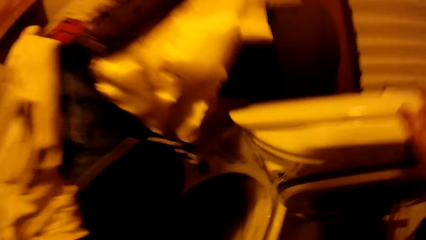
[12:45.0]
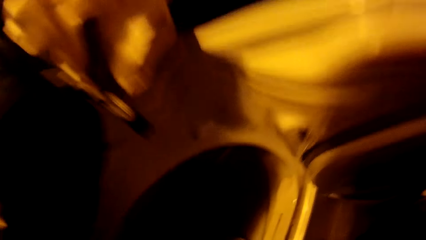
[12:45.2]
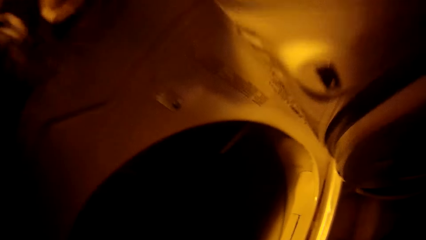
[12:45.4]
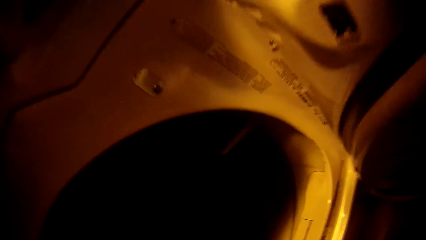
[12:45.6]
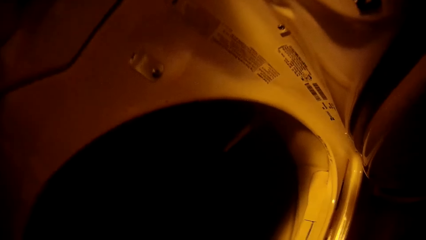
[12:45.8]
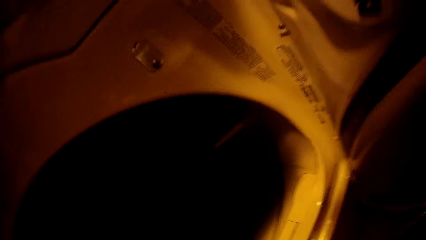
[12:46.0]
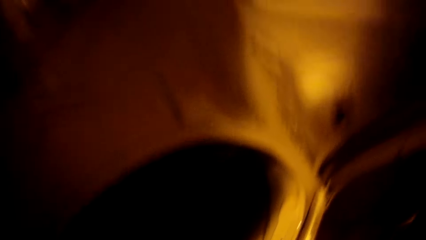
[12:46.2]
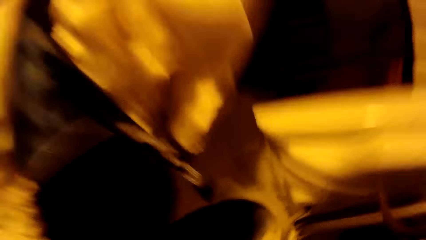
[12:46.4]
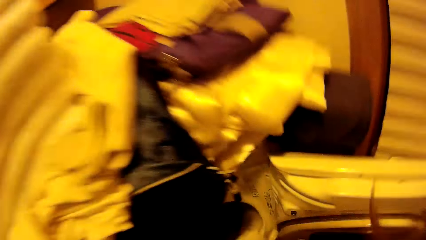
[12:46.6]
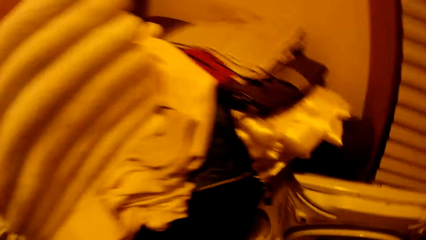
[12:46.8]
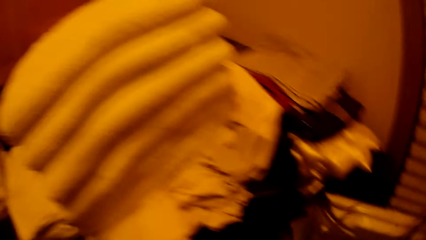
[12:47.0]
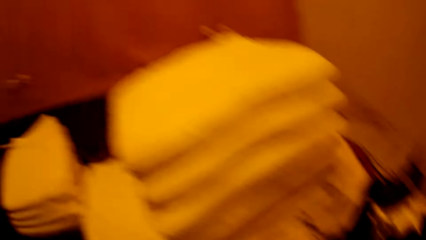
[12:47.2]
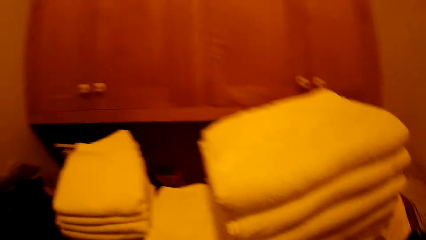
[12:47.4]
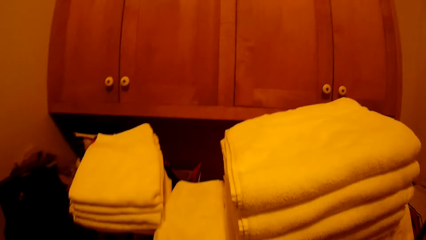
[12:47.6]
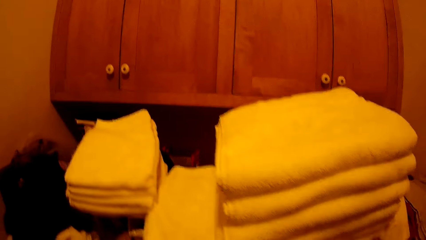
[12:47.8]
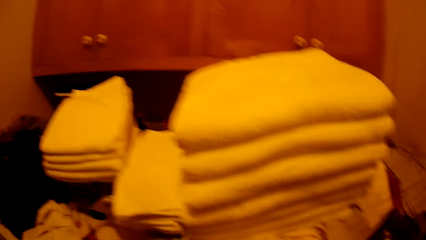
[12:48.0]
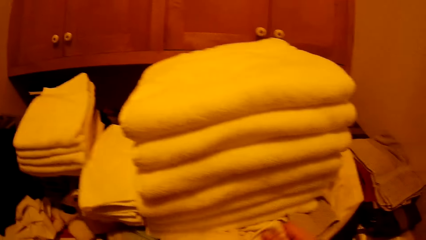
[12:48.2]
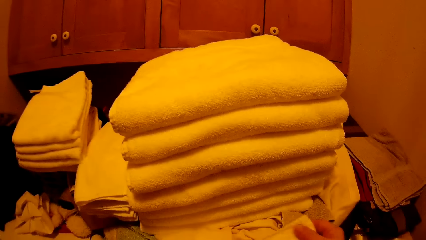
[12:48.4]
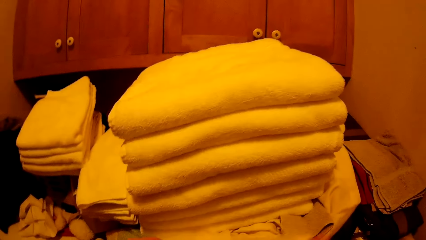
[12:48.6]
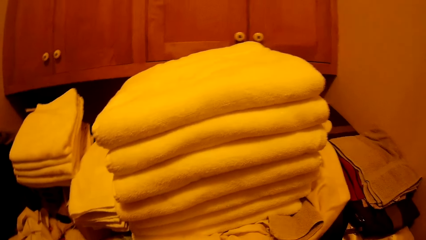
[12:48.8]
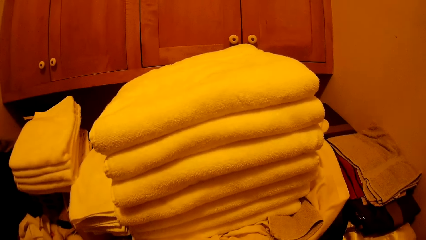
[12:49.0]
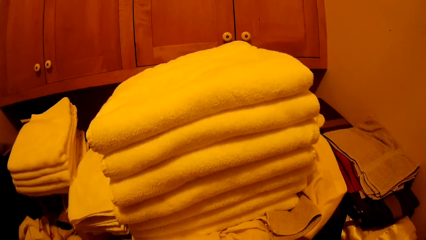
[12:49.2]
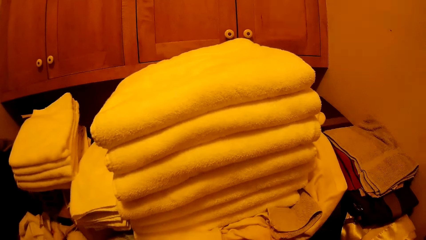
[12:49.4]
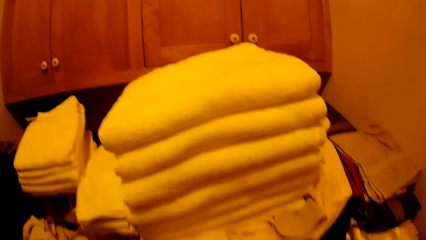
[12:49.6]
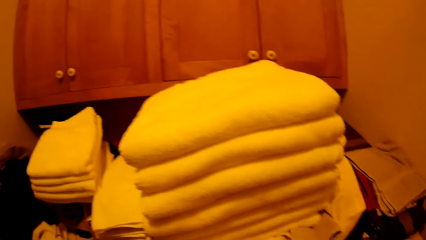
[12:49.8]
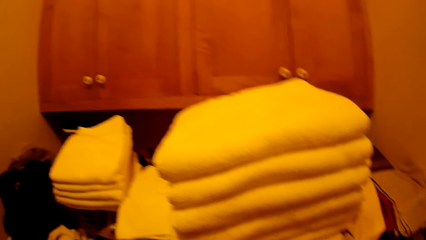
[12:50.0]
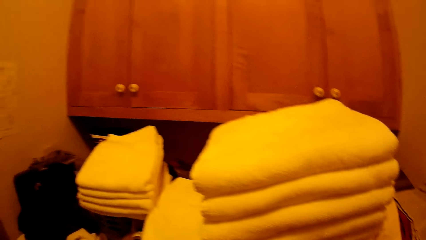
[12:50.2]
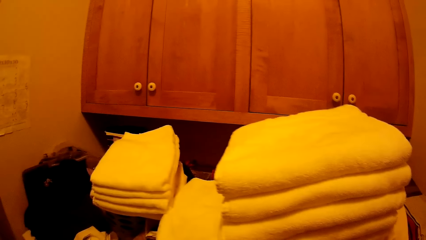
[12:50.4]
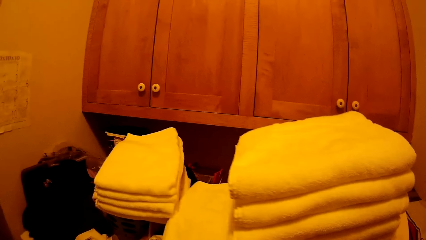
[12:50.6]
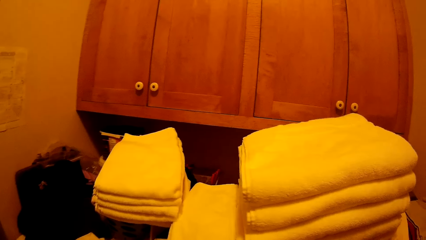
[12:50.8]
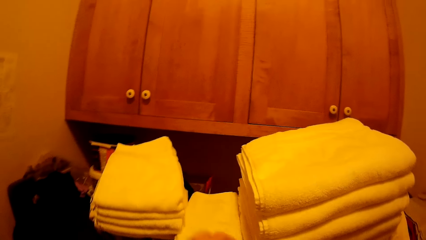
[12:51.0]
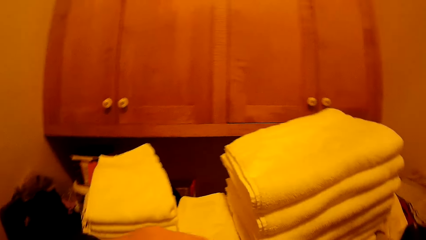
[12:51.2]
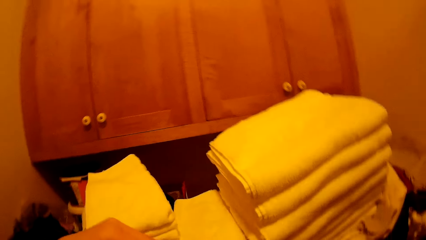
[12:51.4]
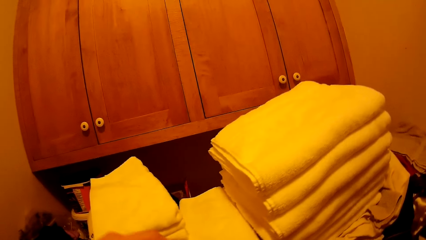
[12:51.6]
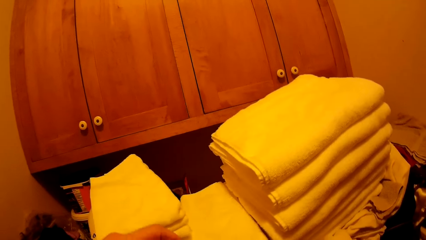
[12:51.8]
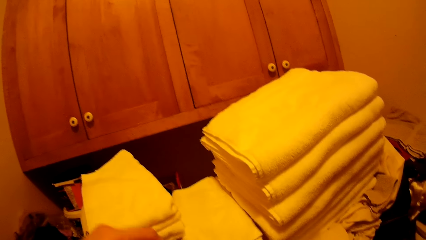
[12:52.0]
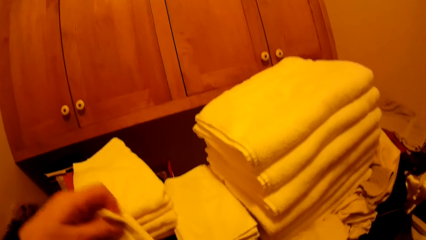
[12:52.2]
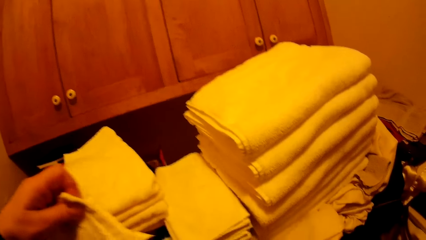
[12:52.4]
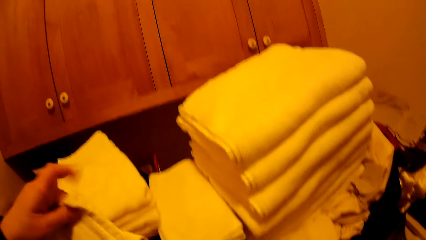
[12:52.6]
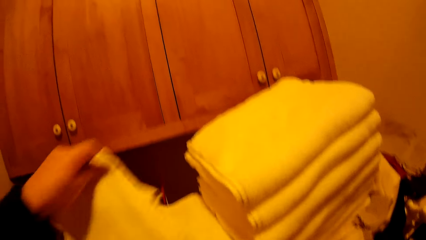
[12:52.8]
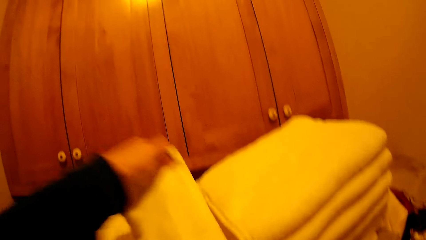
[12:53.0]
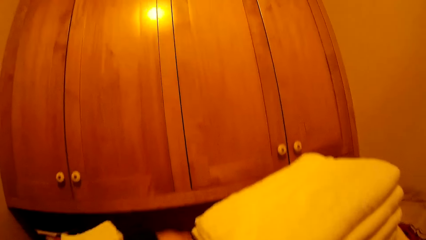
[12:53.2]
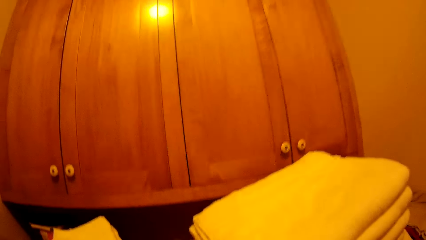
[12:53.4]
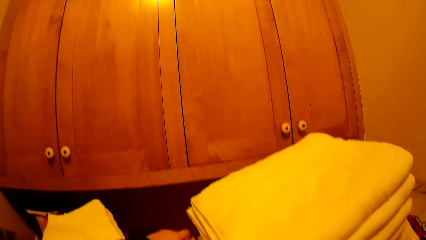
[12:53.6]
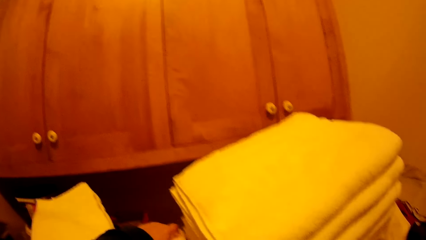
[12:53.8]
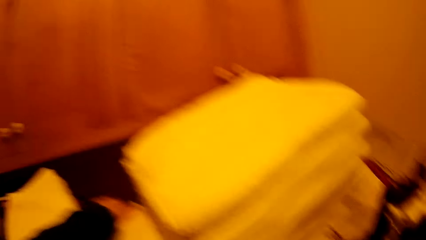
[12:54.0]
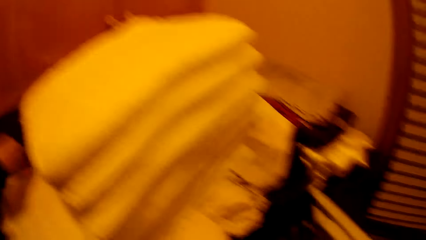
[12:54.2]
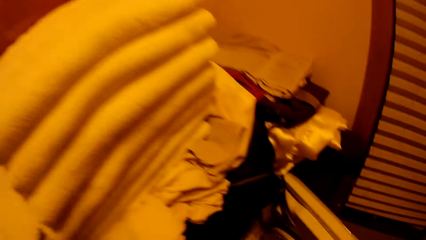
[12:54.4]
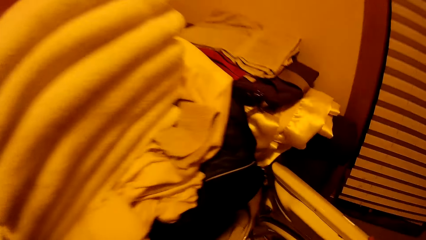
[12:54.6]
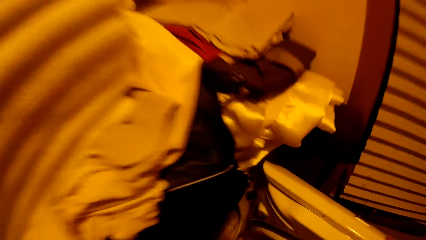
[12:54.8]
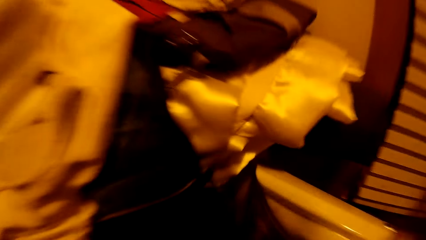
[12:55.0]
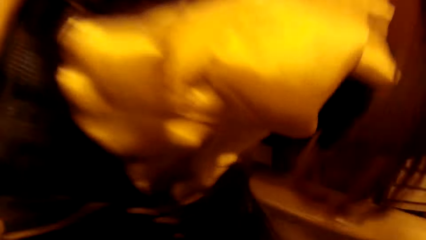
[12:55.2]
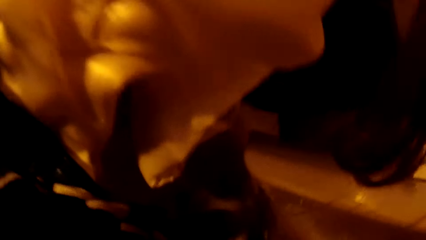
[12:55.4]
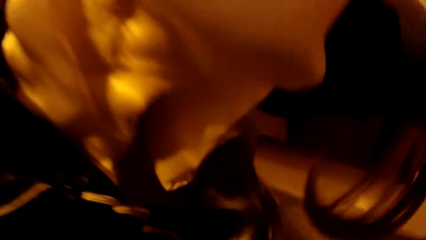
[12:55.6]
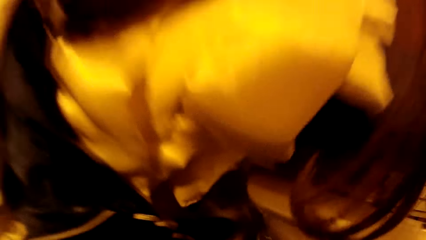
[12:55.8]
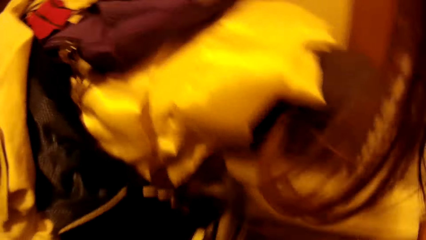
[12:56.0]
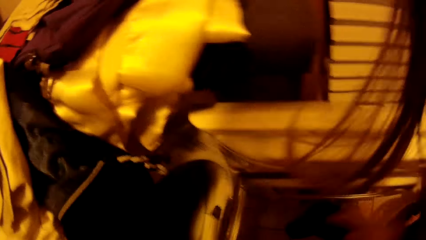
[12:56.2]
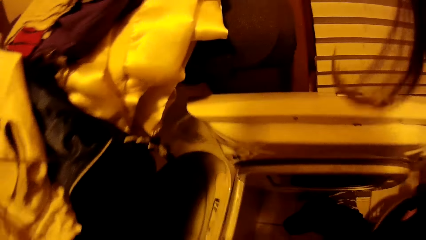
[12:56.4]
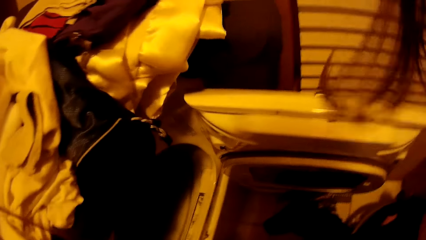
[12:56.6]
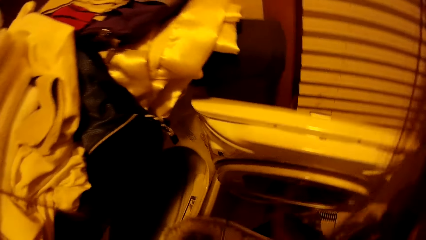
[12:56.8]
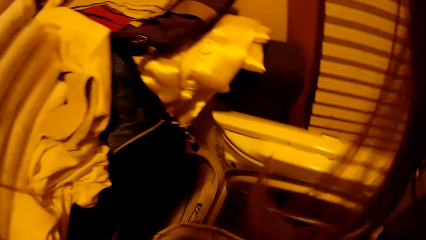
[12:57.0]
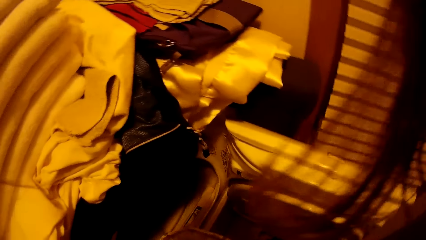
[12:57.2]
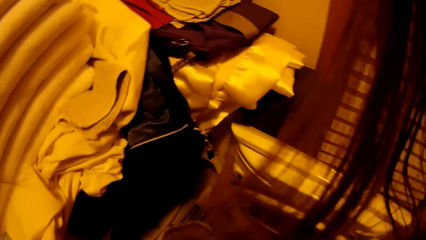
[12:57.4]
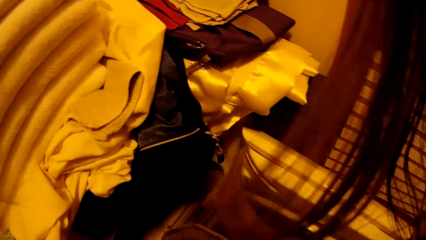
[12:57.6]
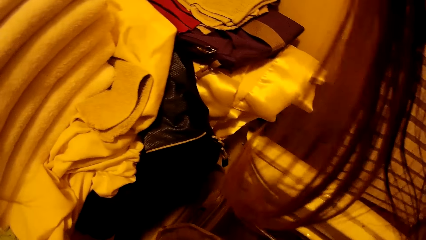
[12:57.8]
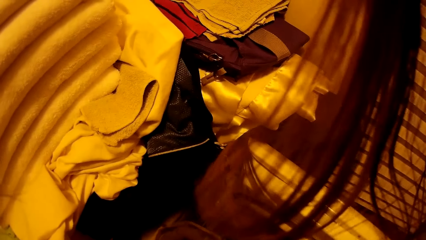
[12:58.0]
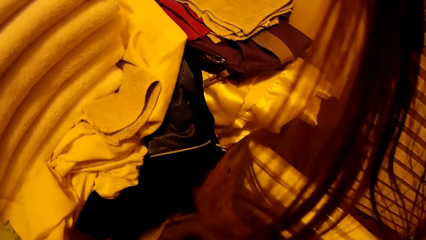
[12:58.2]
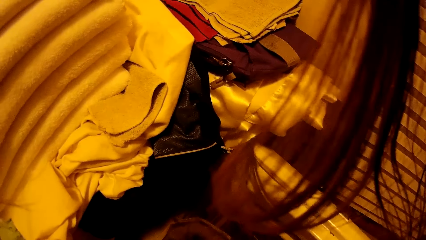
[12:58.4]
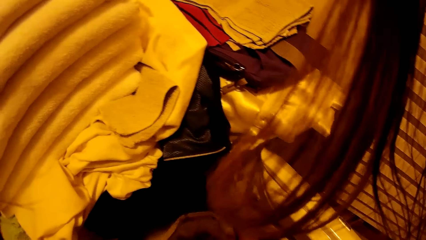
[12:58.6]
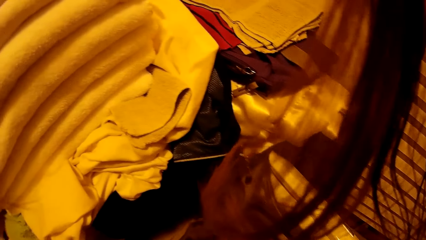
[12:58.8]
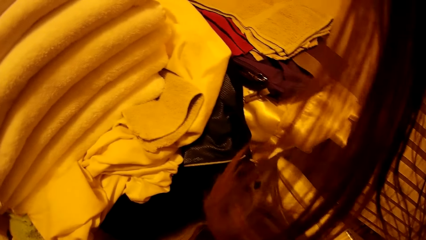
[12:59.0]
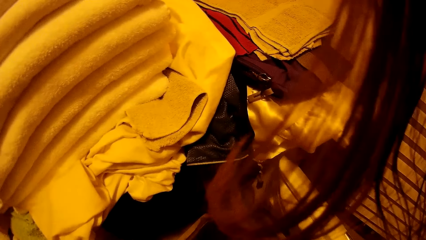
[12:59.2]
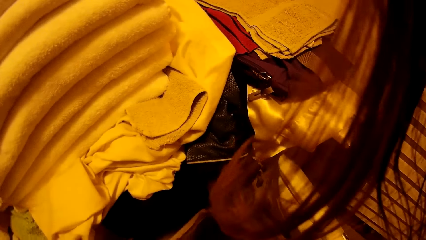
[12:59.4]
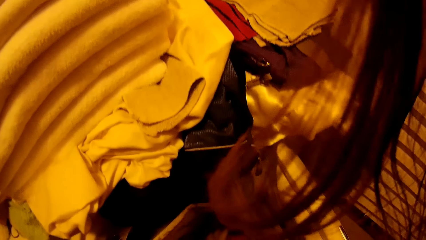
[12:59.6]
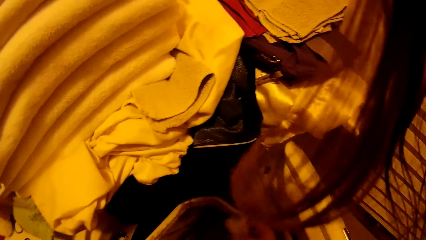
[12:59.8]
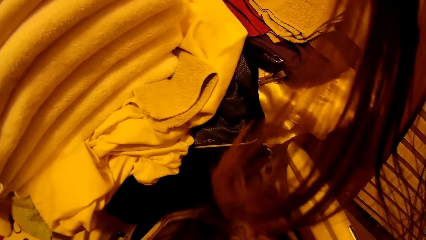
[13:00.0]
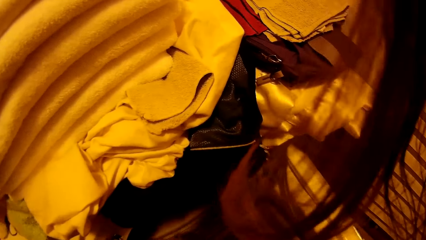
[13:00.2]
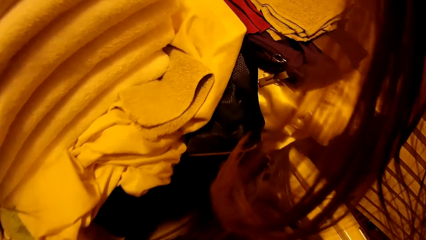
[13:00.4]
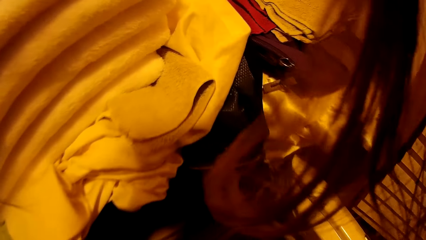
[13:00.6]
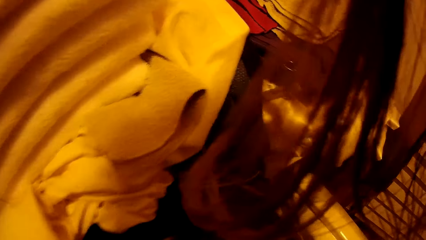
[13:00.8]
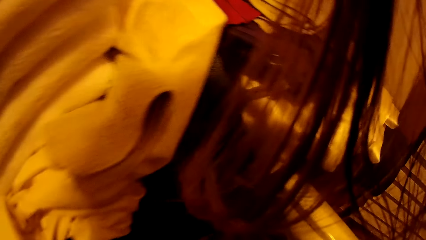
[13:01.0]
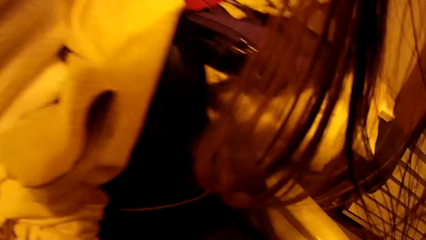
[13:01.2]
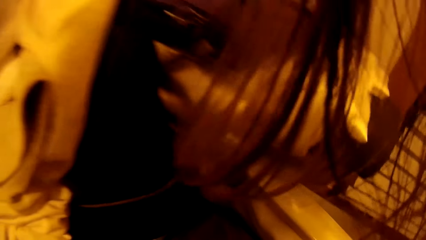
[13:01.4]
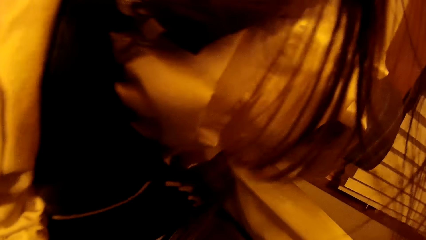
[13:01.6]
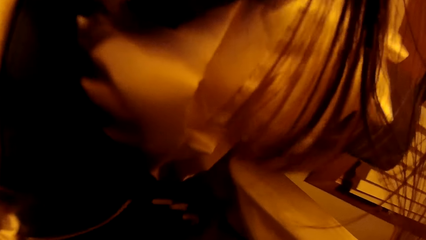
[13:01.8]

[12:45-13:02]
The camera wearer takes a towel from the washing machine. He holds the towel with his left hand. He folds the towel with both hands. He takes the towel from the washing machine.
